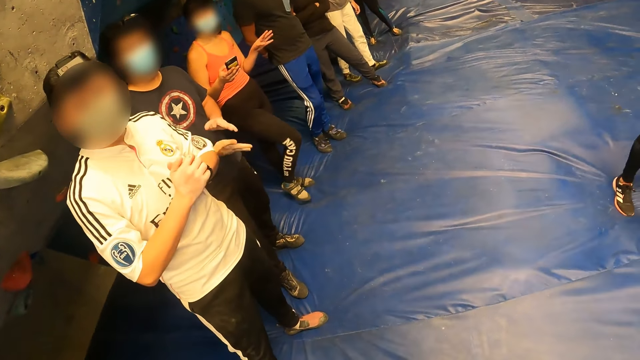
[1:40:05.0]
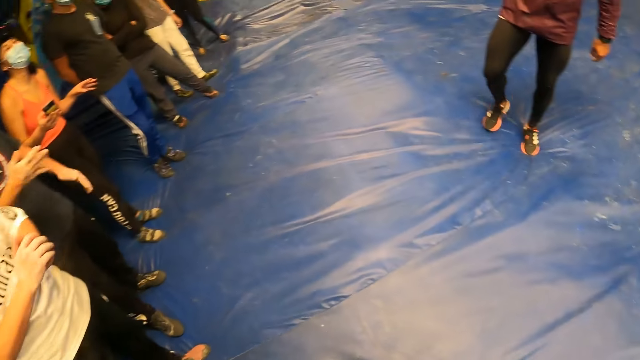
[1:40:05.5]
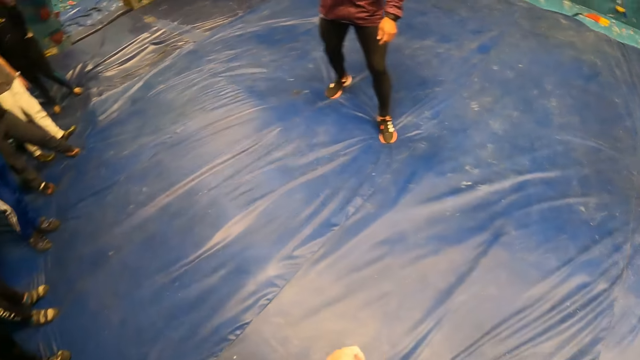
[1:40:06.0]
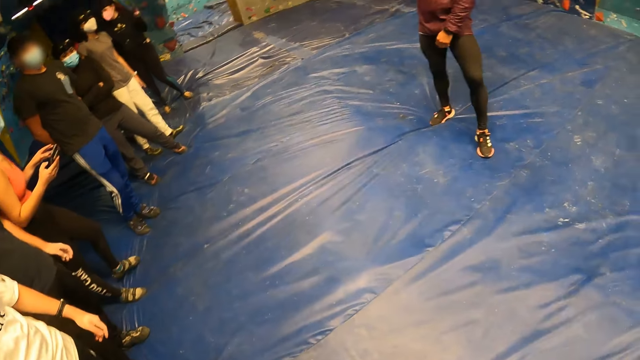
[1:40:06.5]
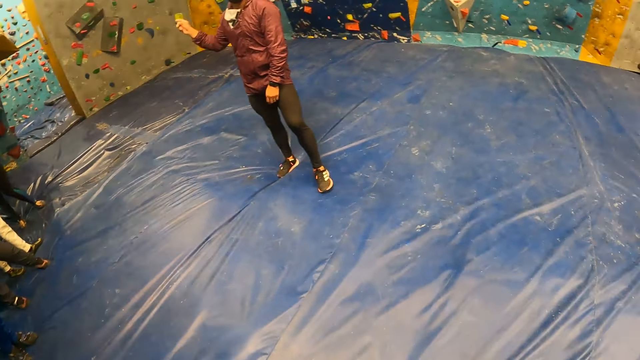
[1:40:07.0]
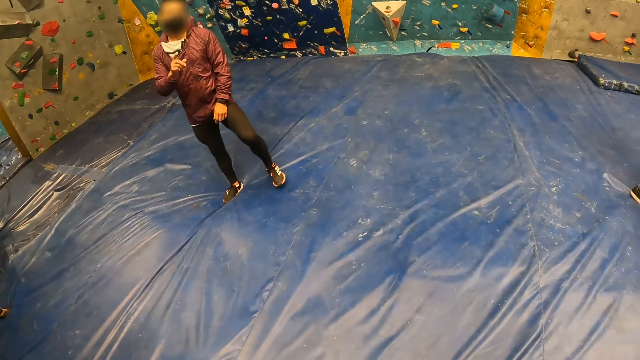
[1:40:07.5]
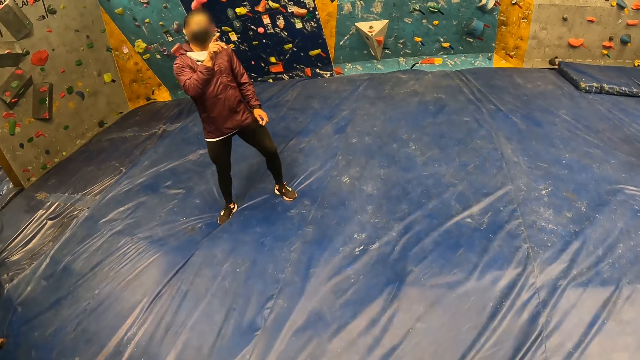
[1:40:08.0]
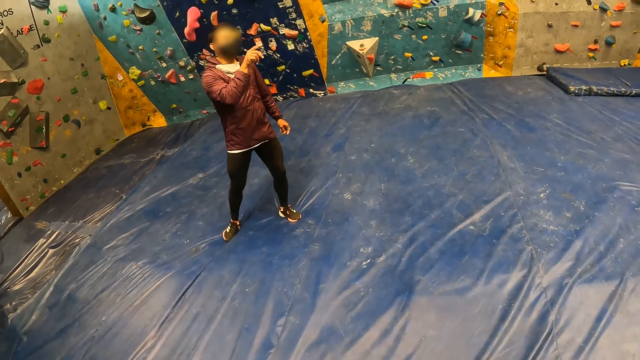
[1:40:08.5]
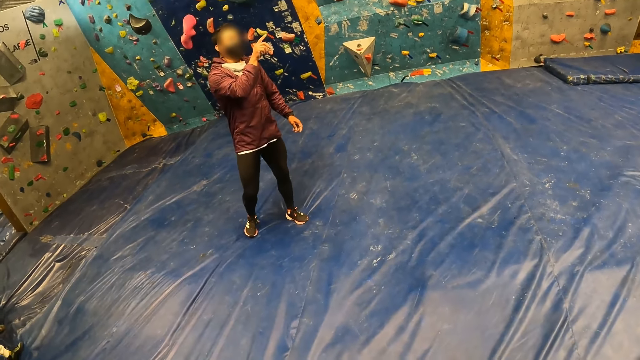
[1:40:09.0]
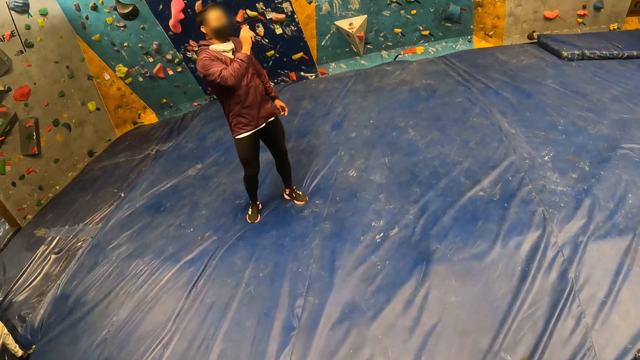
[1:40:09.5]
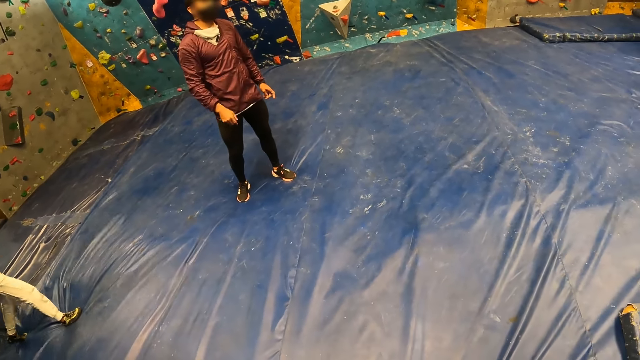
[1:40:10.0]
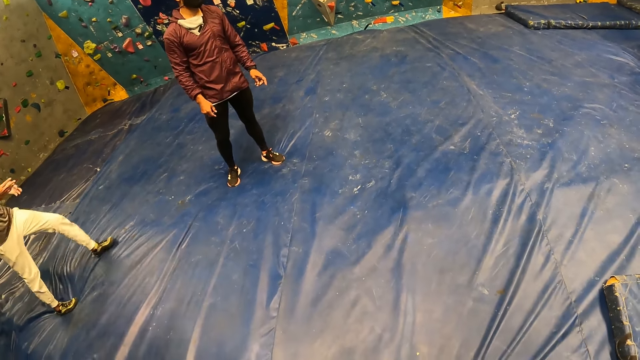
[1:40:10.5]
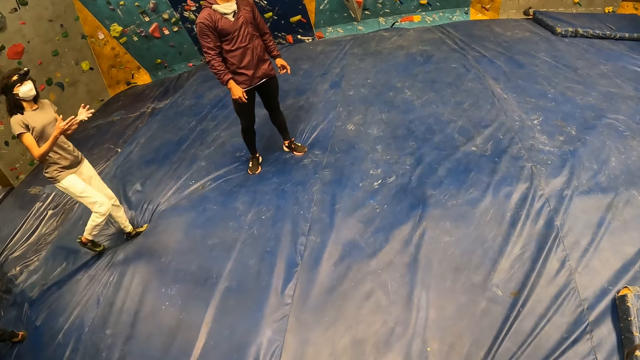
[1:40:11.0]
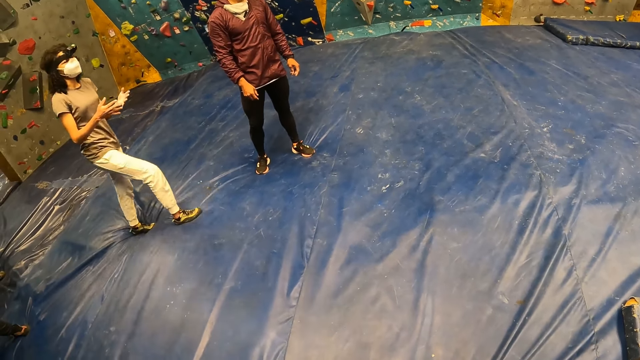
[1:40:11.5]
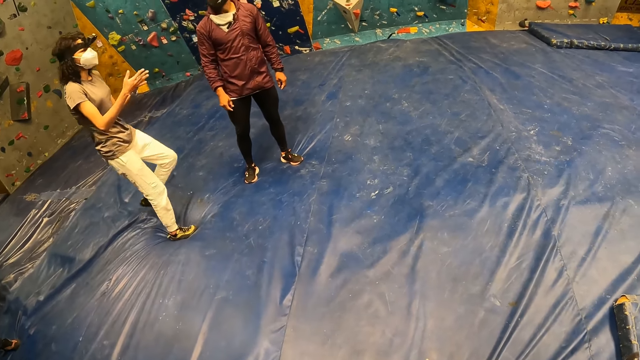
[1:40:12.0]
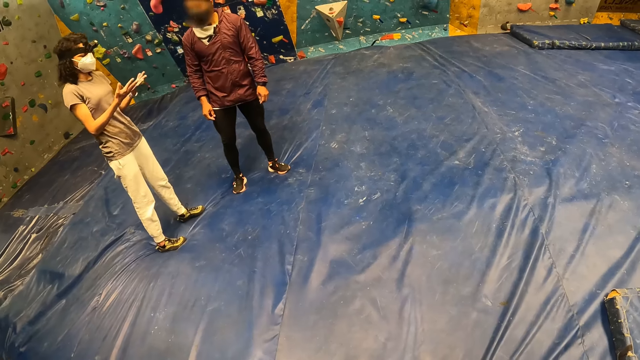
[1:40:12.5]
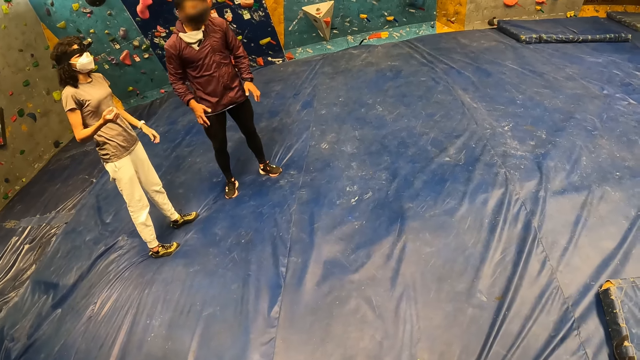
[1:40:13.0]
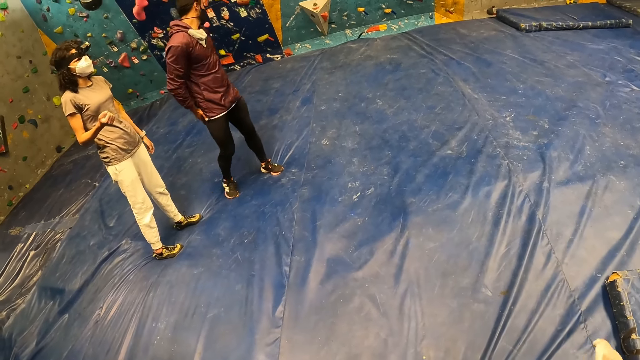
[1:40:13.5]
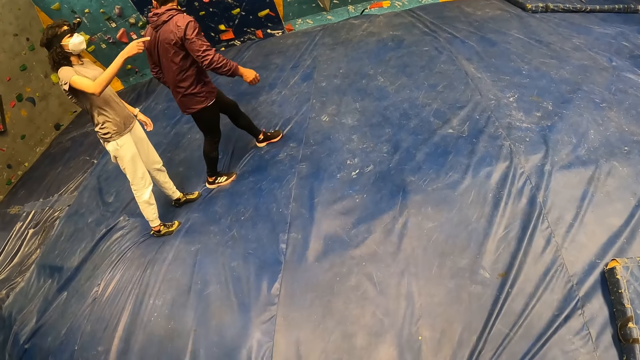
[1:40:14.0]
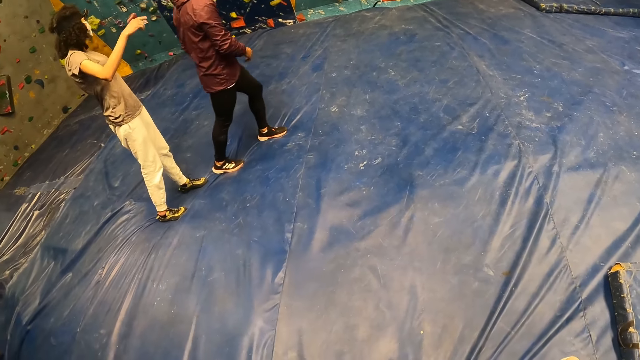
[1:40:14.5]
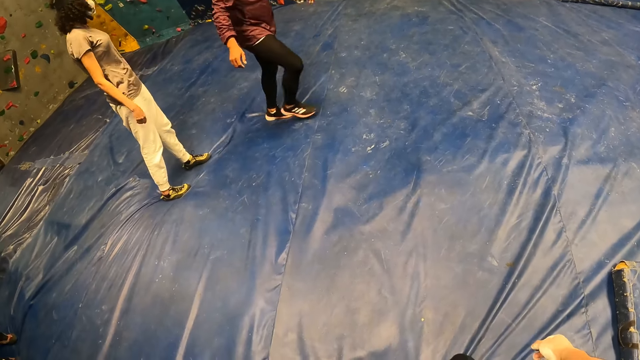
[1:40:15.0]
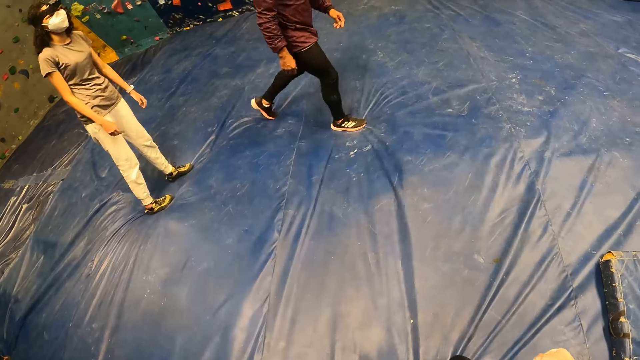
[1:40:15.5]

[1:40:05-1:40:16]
A man interacts with the group of people in the room. A woman interacts with the man. The man pats his jacket with both hands.

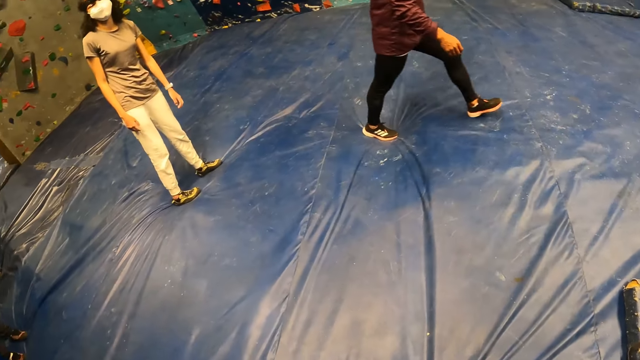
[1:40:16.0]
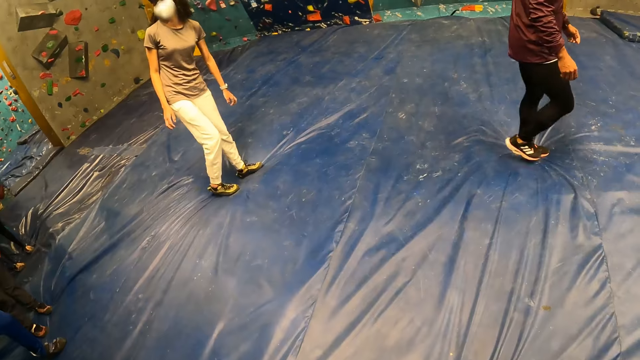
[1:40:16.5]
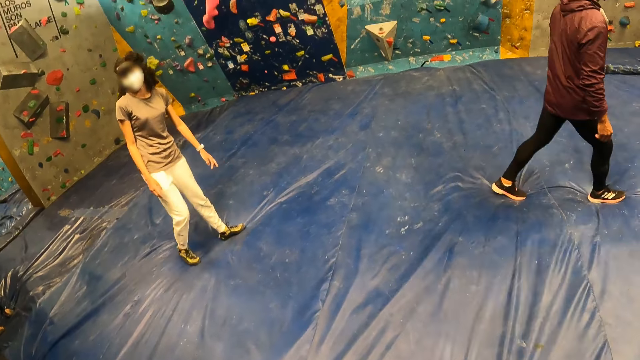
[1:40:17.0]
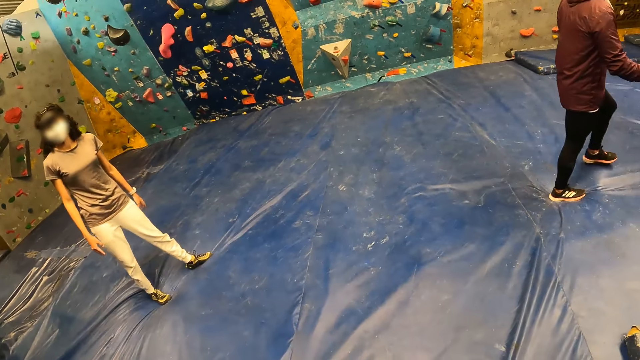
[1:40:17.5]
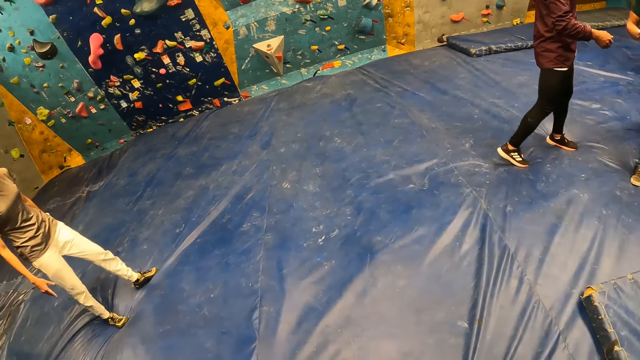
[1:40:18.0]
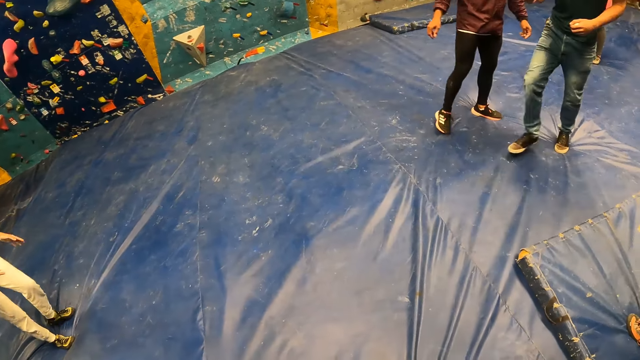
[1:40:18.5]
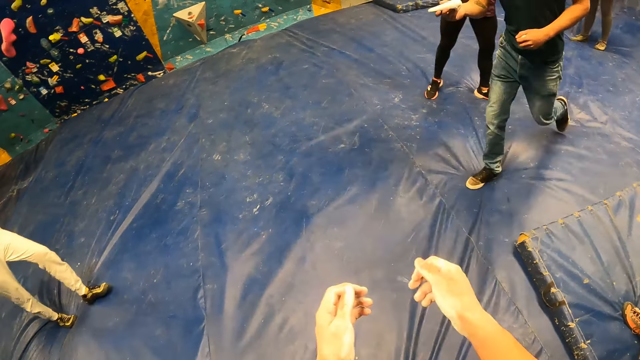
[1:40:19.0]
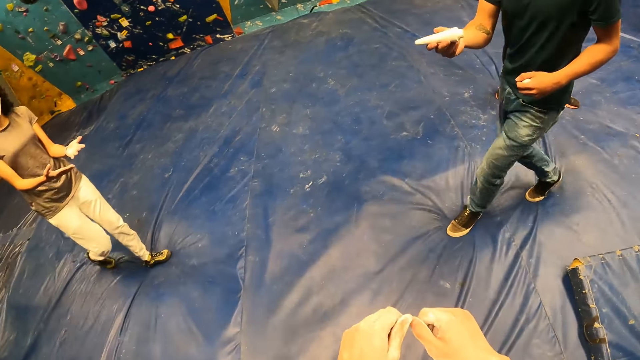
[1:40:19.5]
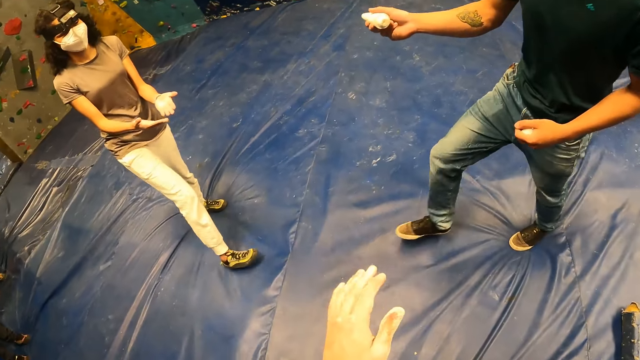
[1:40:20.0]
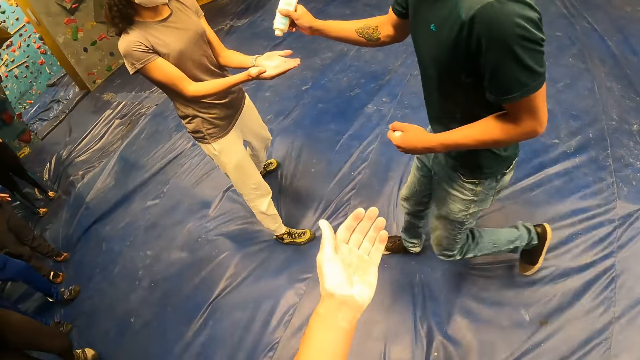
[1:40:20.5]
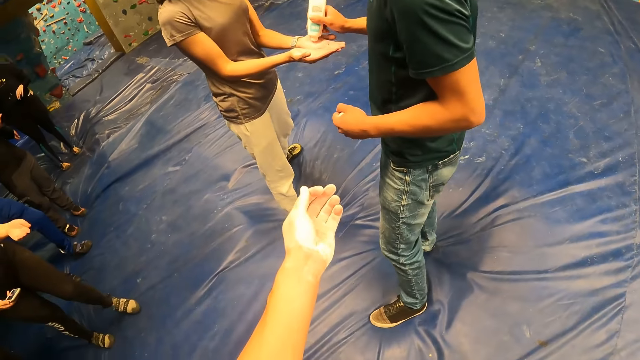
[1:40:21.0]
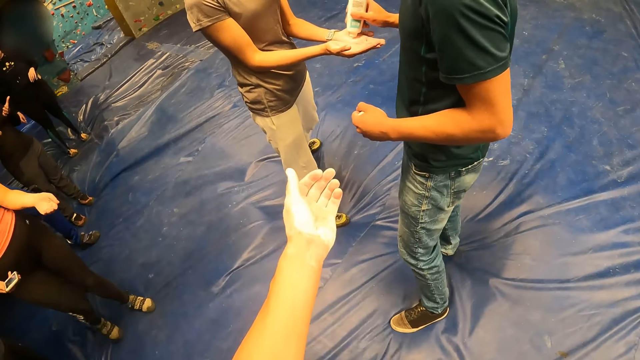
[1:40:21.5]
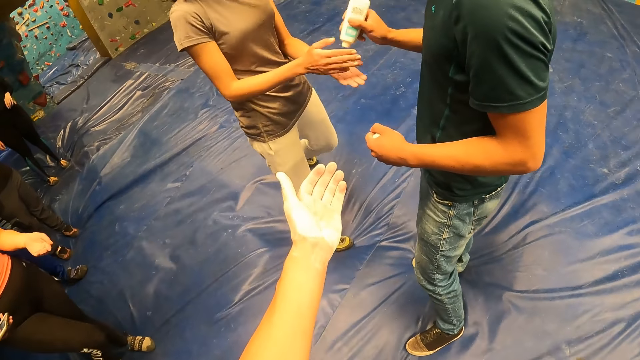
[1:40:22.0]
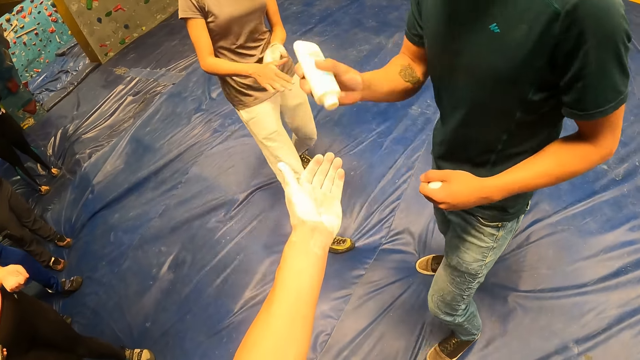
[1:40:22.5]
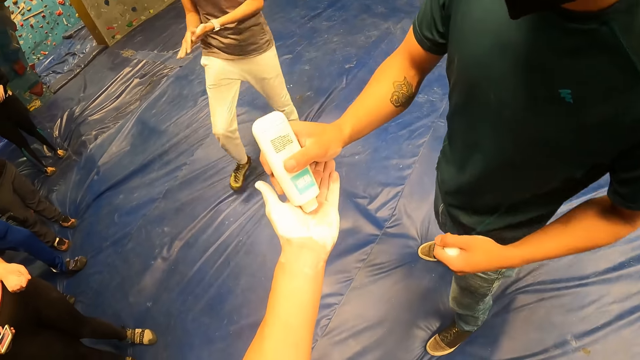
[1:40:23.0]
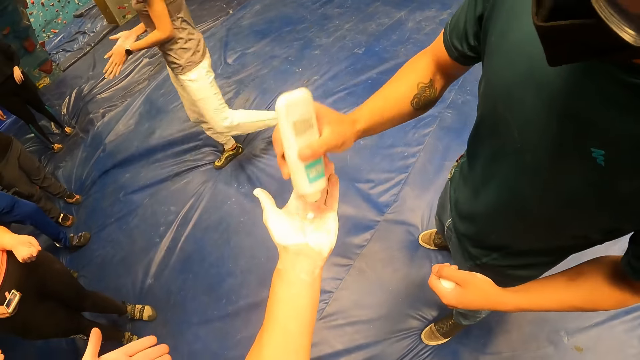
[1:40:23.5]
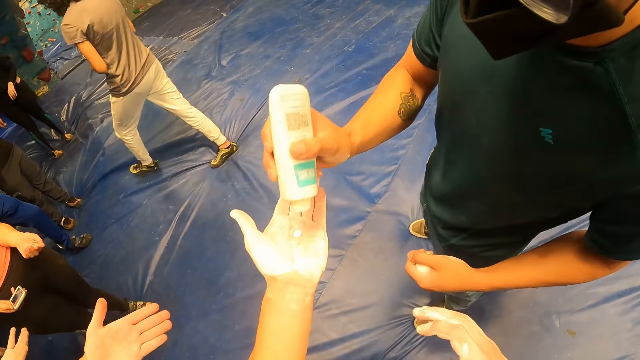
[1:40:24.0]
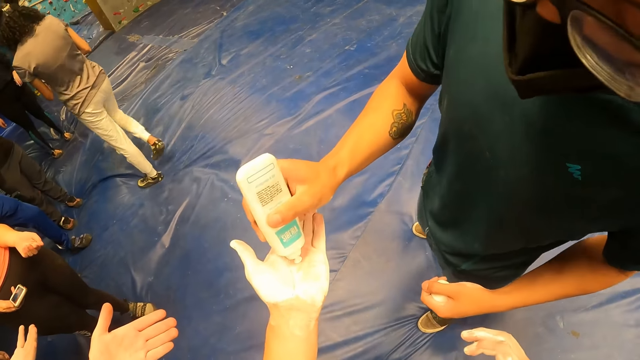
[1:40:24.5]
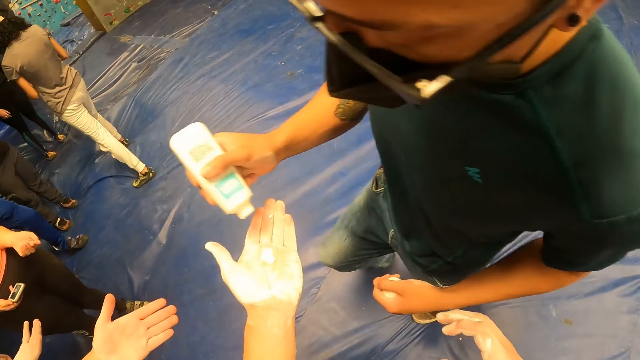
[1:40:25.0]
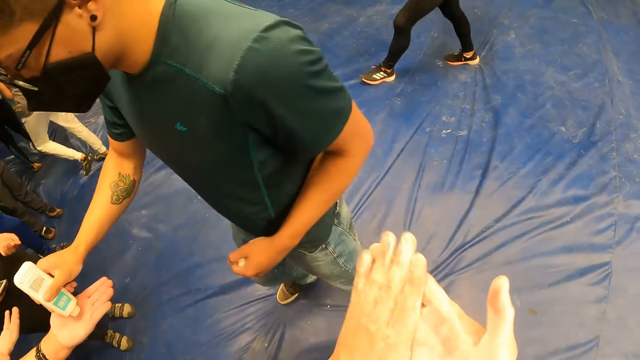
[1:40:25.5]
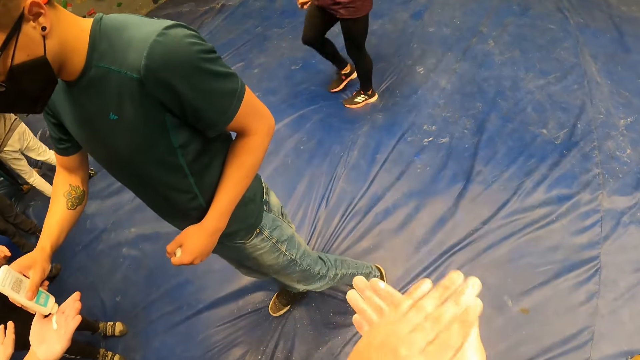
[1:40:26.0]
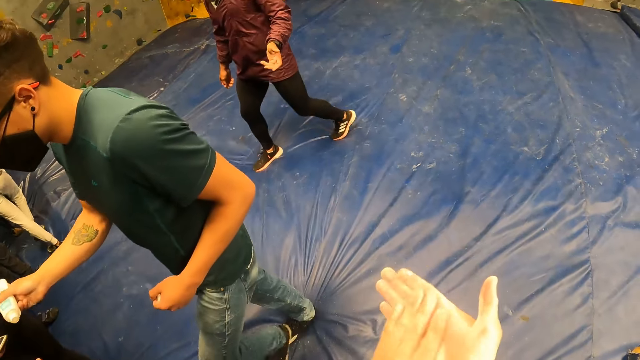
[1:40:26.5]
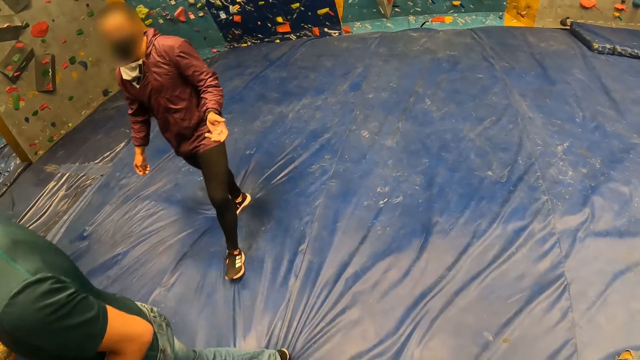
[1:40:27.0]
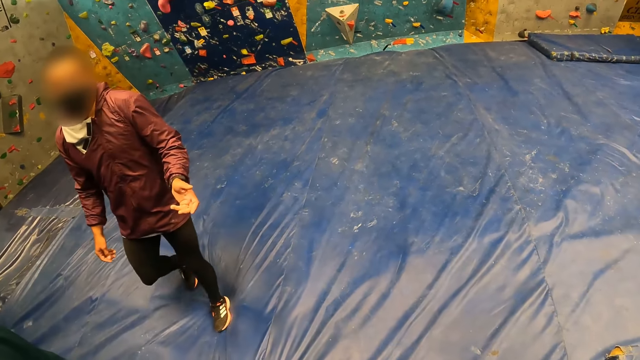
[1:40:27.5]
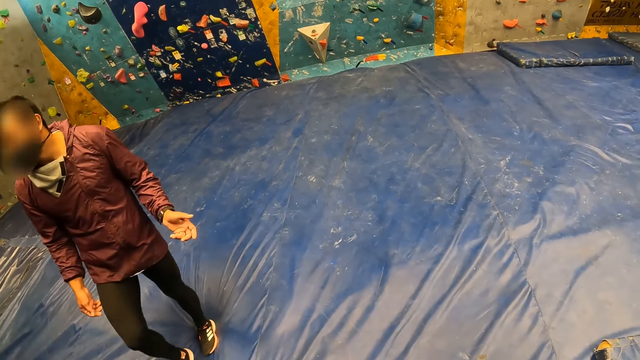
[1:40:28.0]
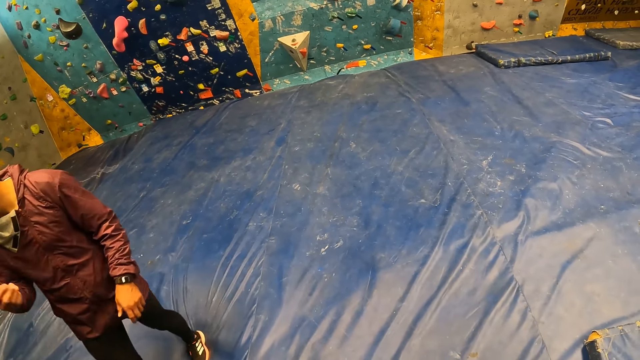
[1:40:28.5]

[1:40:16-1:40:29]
A man shakes a bottle of lotion in his right hand. The man pours lotion from the bottle of lotion in his right hand into both hands of a woman. The woman rubs the lotion in both hands. The man pours lotion from the bottle of lotion in his right hand into the left hand of the camera wearer. The camera wearer takes gel from the man. They rub the lotion in both hands. The man pours lotion from the bottle of lotion in his right hand into the left hand of another man. Another man interacts with the group of people in the room.
